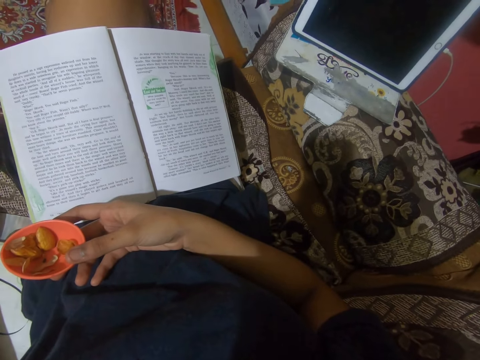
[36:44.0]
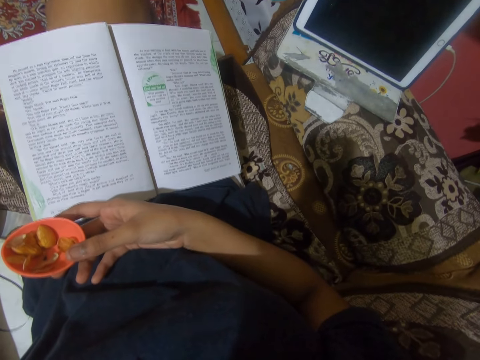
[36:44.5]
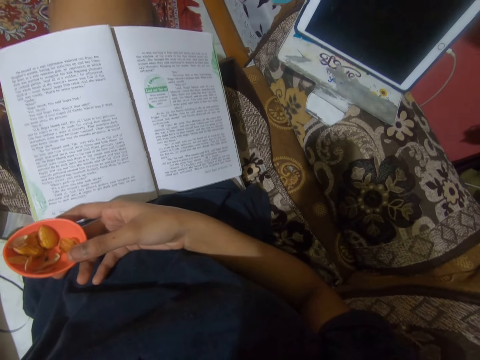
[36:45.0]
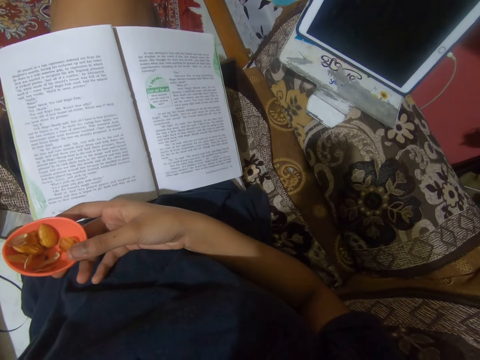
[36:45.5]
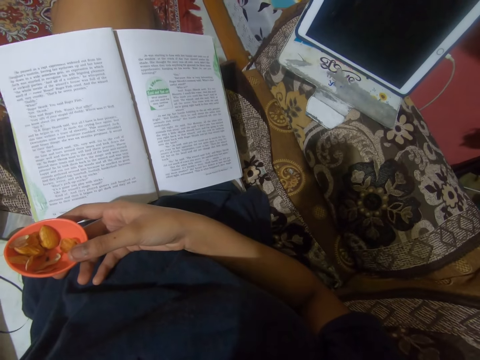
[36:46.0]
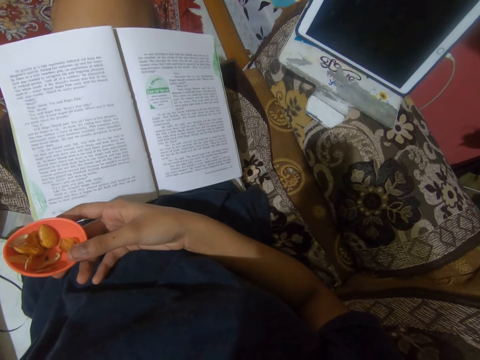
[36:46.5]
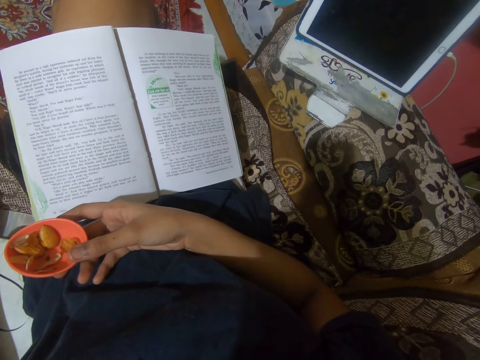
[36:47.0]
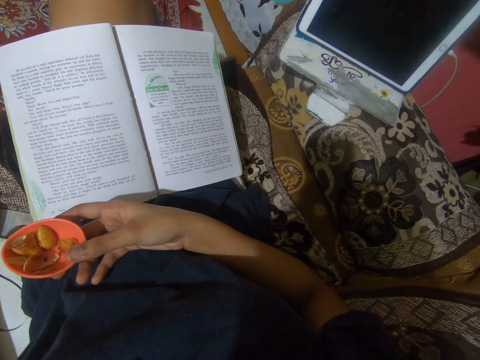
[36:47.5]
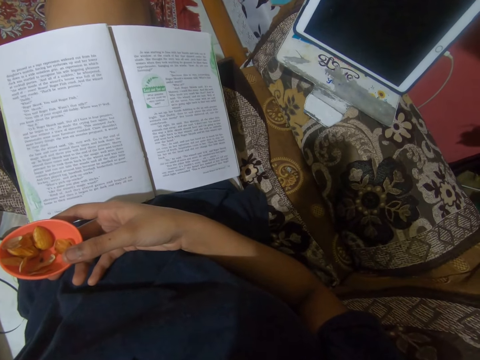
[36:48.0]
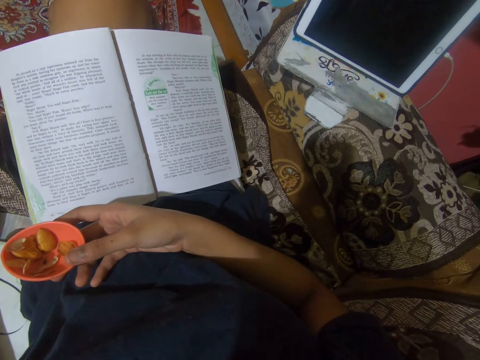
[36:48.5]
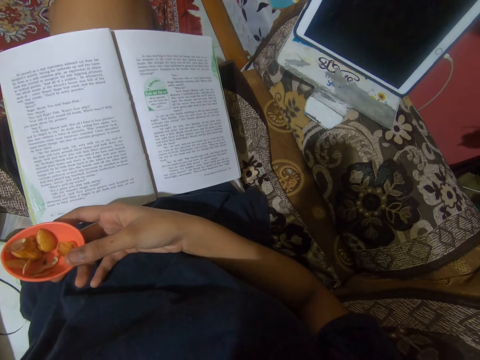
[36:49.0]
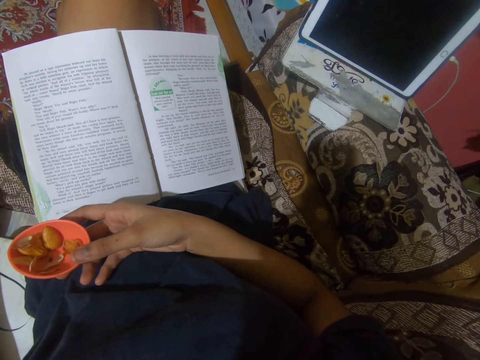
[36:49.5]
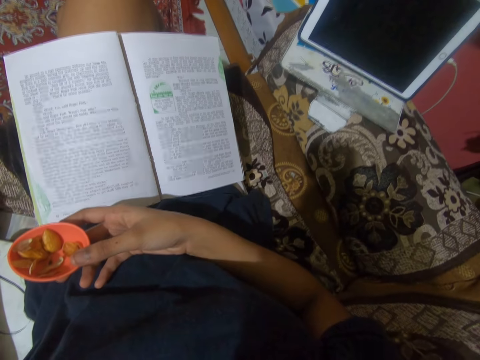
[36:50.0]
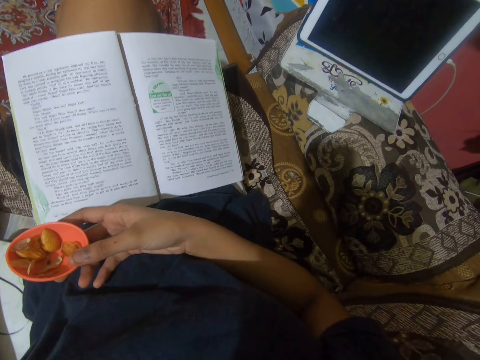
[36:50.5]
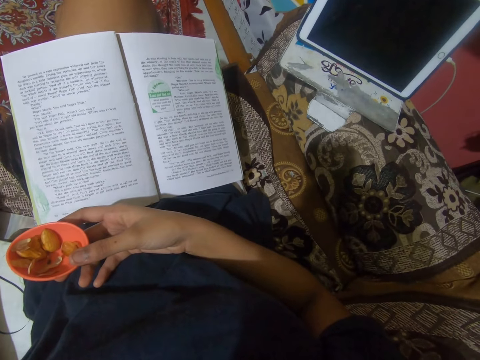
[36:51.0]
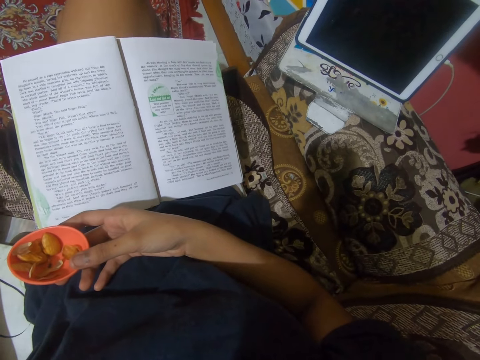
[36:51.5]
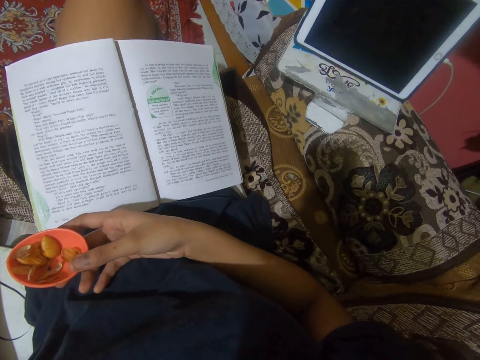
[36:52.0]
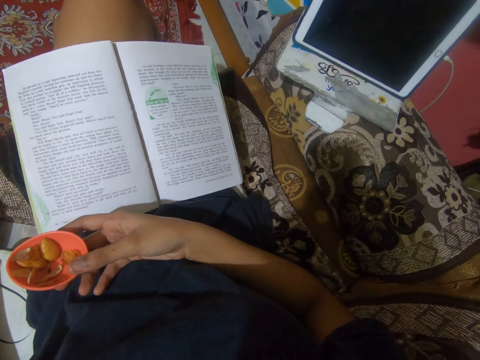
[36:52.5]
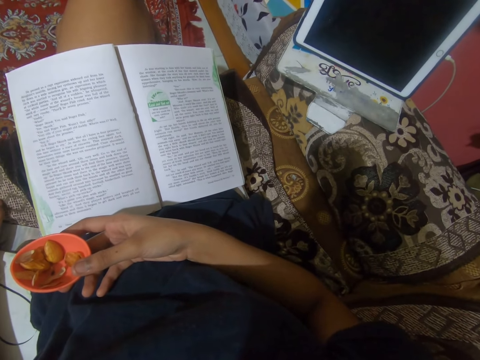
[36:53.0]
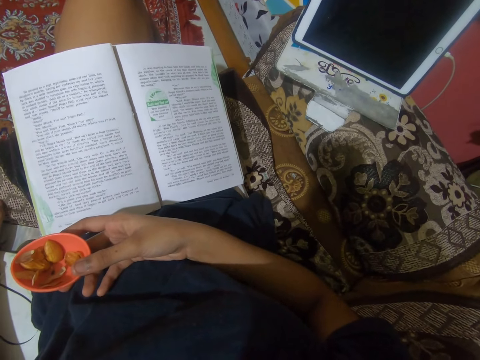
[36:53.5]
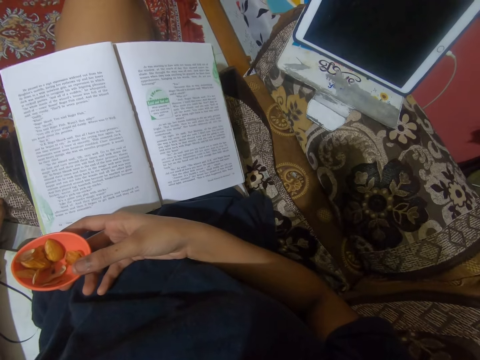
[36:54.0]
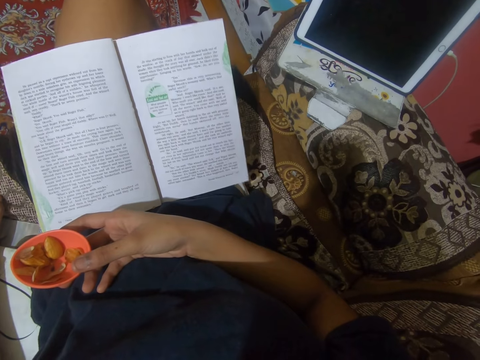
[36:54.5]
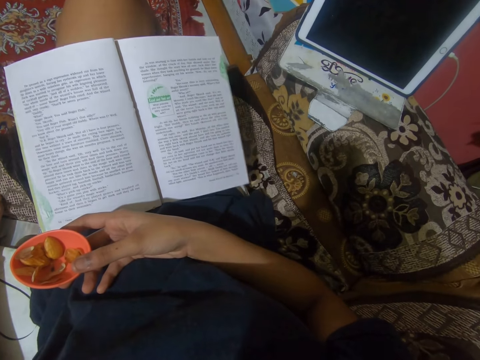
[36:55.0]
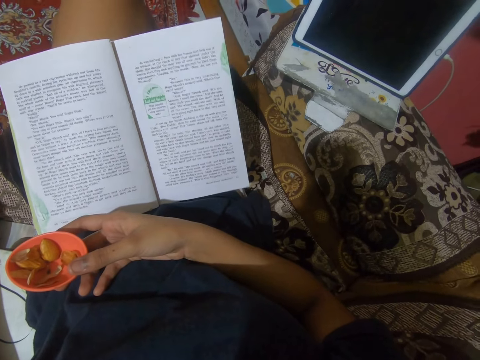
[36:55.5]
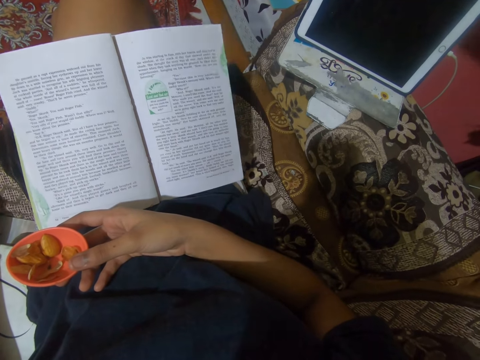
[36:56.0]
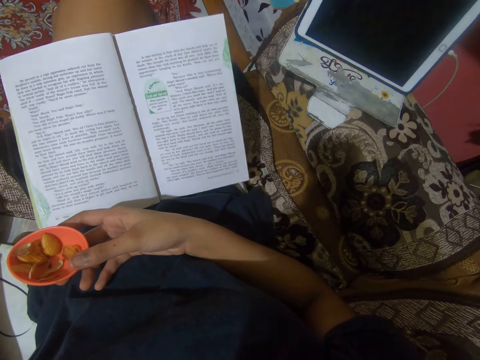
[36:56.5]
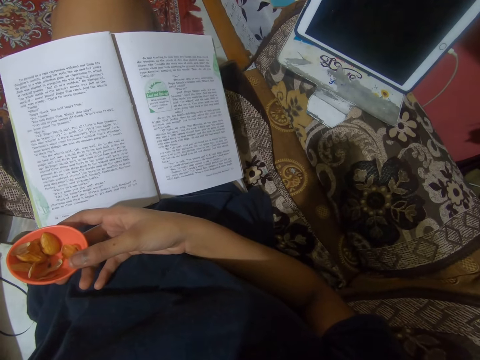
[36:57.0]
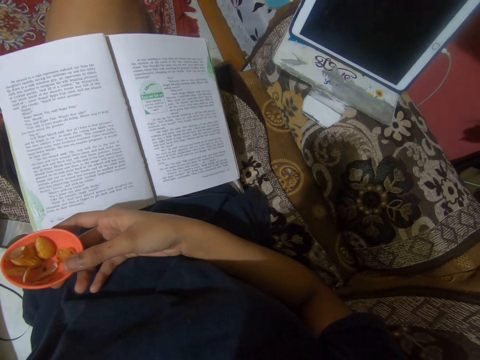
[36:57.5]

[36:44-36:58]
The camera wearer looks at the book.

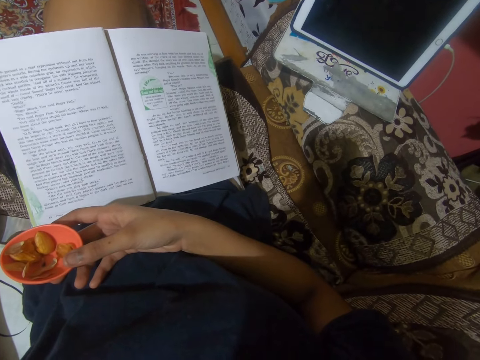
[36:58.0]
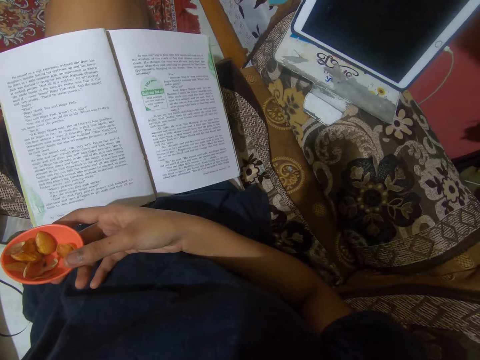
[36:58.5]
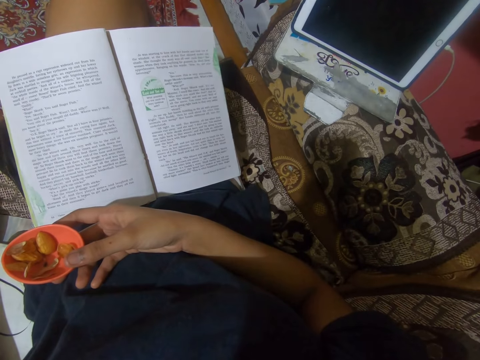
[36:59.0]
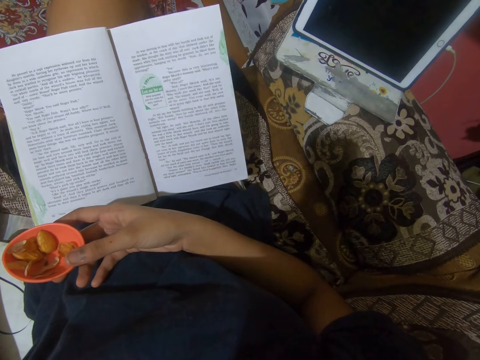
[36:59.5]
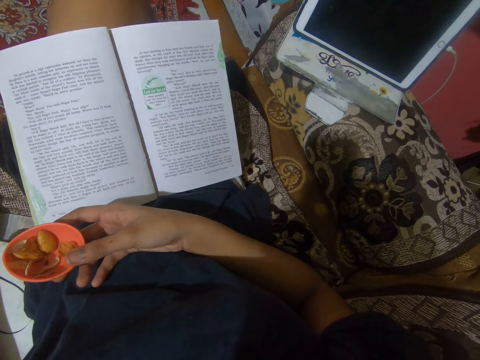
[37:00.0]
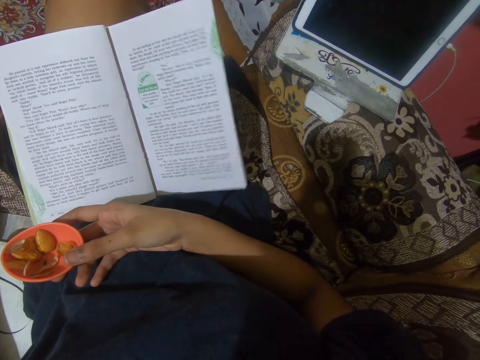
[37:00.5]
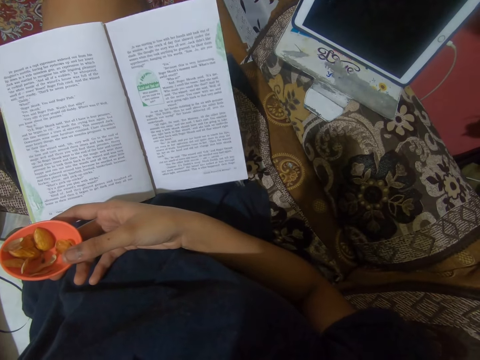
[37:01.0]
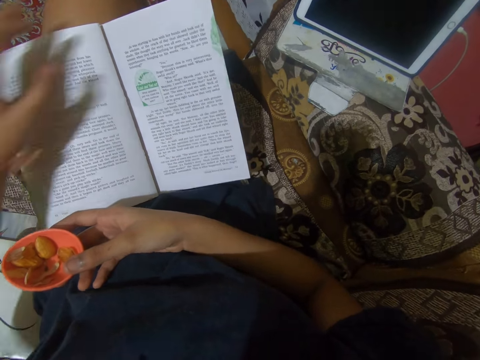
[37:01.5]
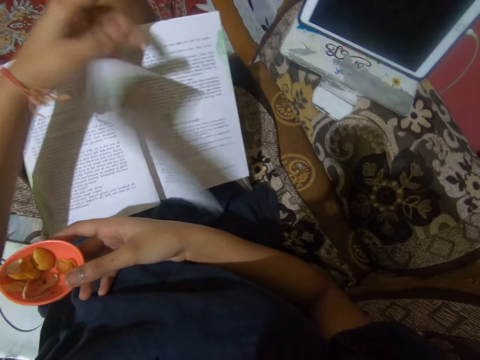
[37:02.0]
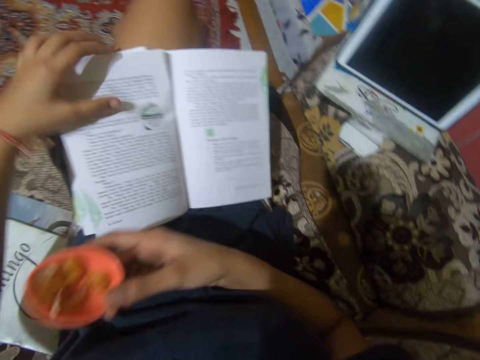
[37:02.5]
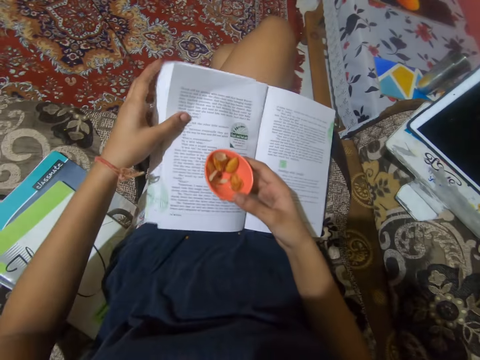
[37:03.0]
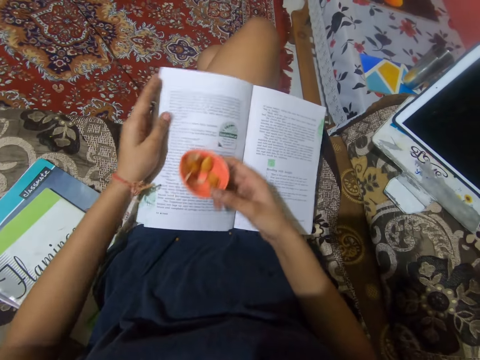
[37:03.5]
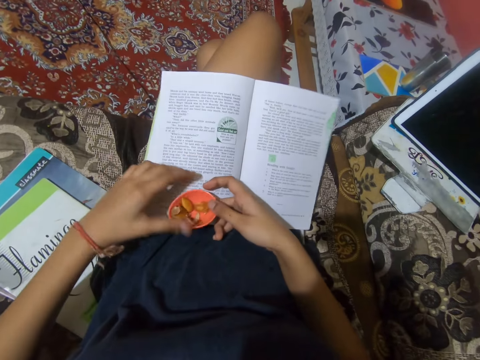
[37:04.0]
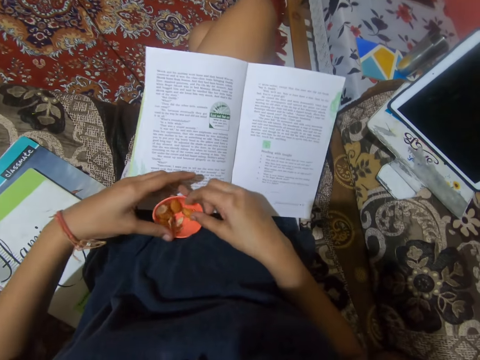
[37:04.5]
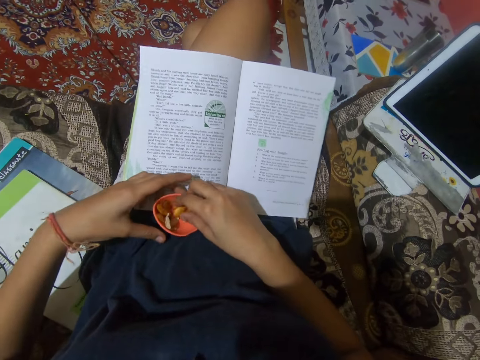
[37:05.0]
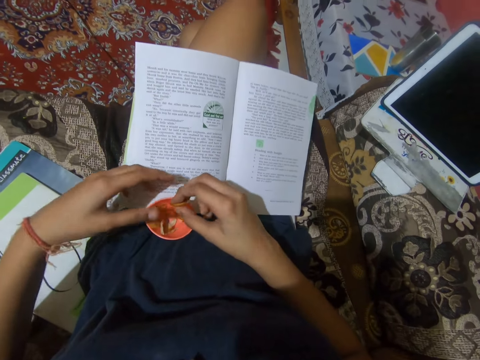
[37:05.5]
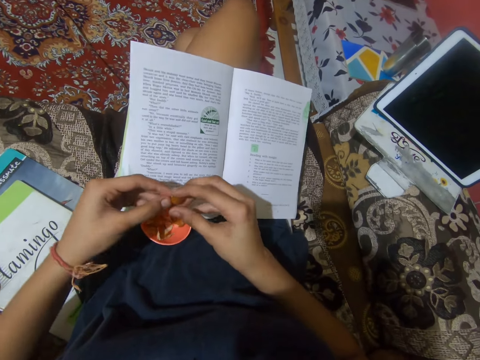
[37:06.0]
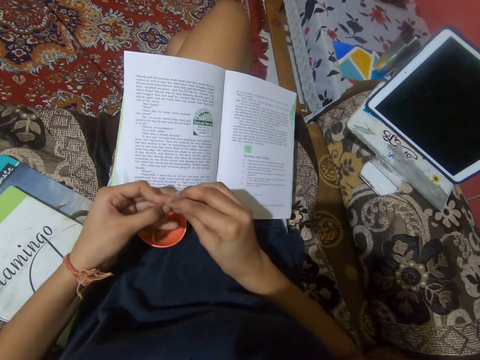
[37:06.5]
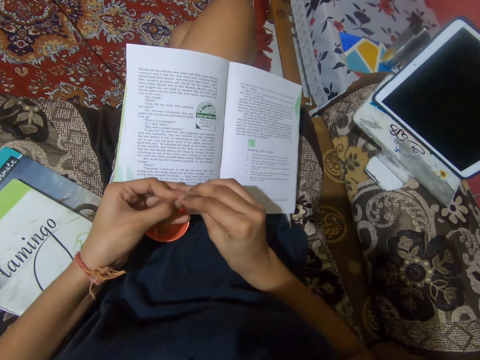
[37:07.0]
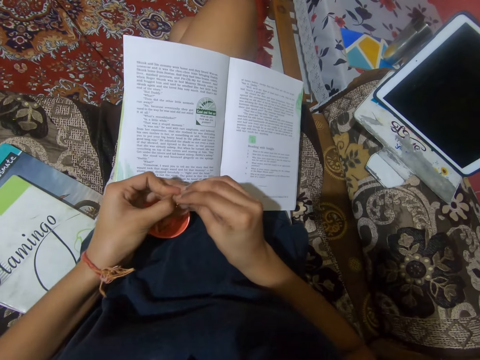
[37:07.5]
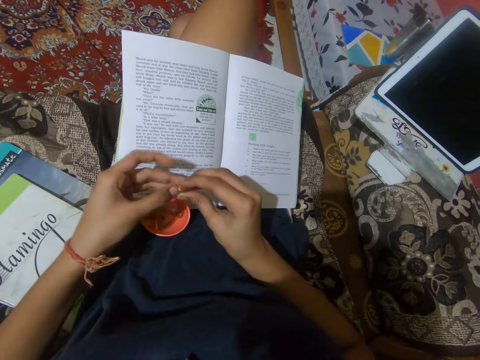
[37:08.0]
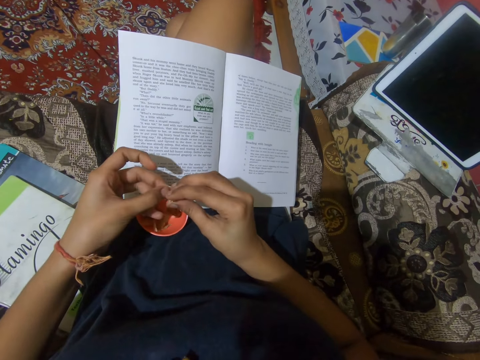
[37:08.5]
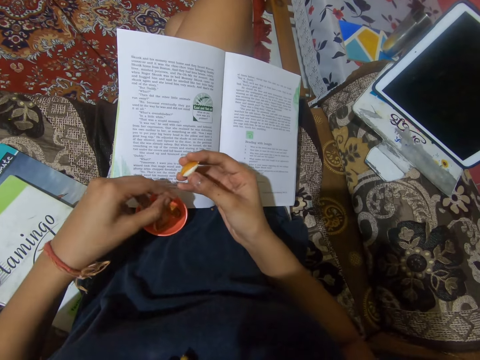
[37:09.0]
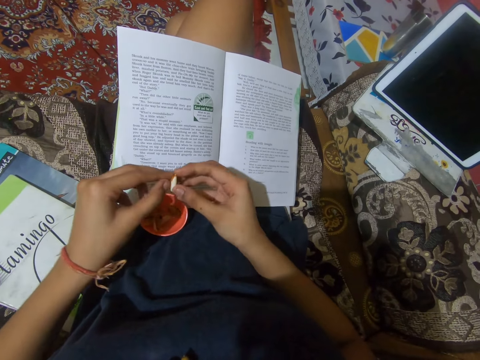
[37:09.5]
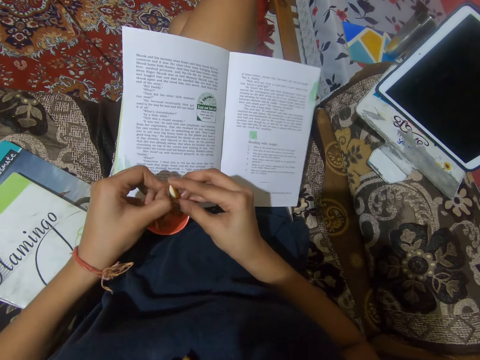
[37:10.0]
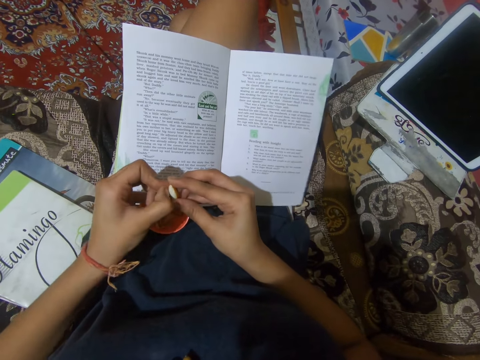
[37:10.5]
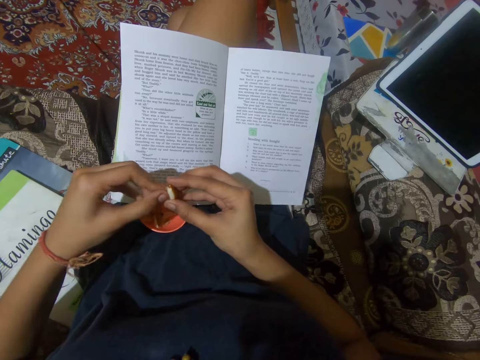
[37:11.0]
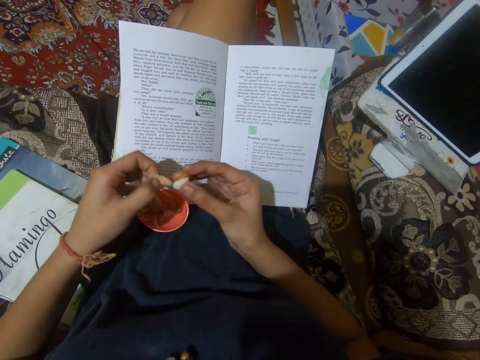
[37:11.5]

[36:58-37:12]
The camera wearer flips a page in the book with her left hand. She places the cup on the book. She picks an almond seed from the cup with her right hand. She peels the almond seed with both hands.
